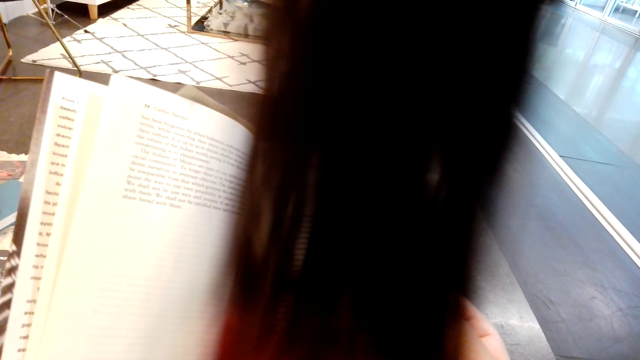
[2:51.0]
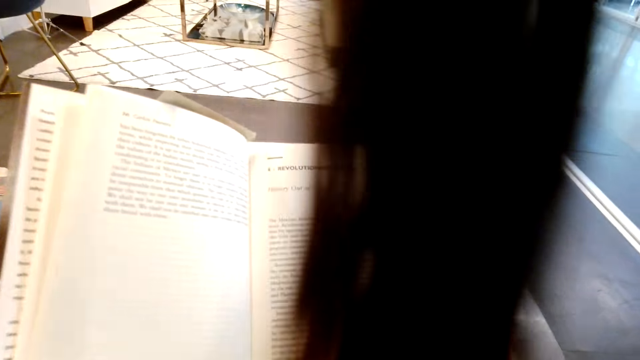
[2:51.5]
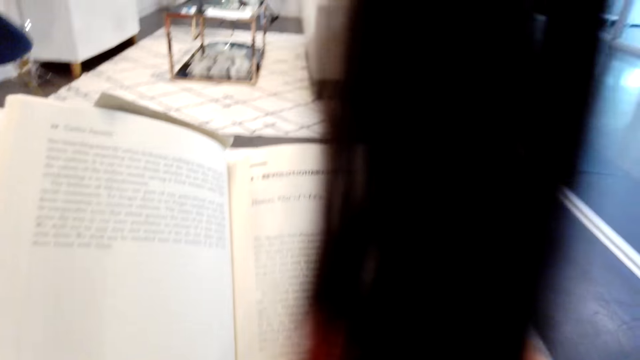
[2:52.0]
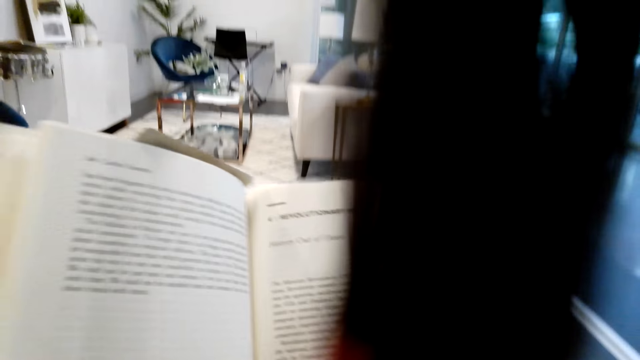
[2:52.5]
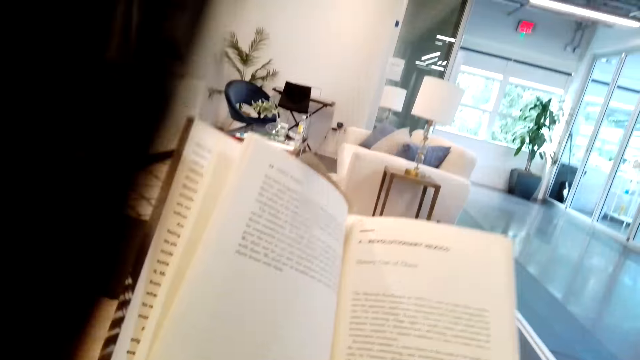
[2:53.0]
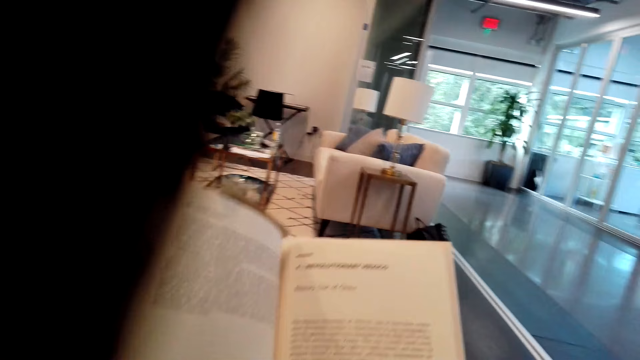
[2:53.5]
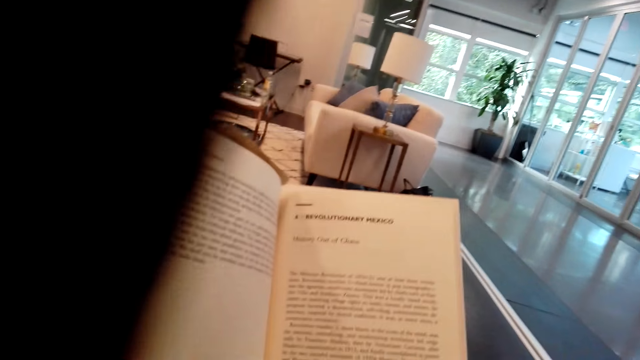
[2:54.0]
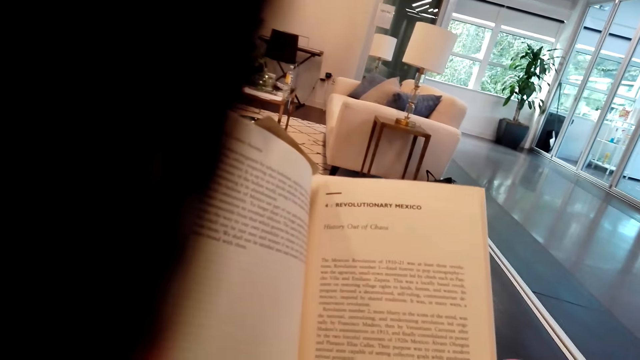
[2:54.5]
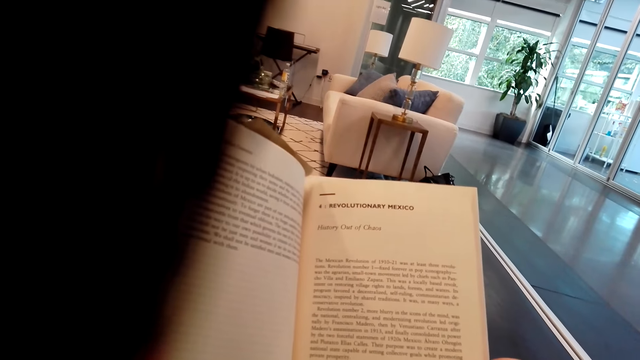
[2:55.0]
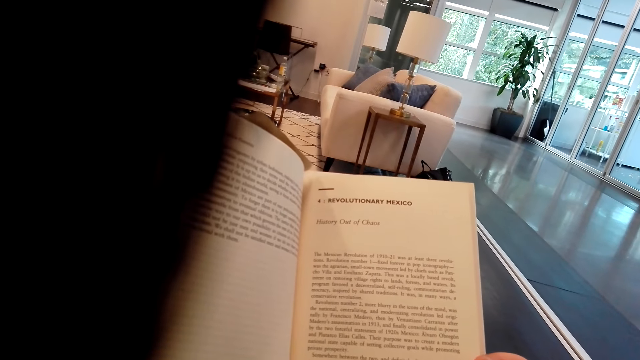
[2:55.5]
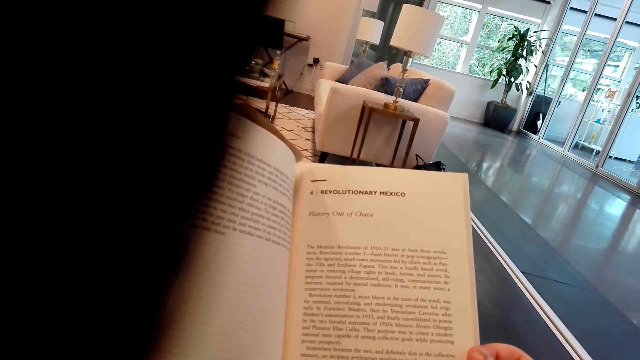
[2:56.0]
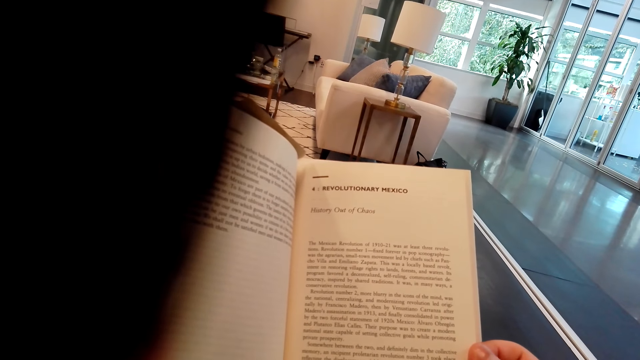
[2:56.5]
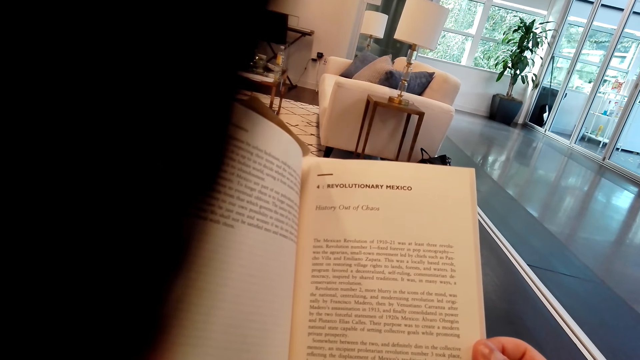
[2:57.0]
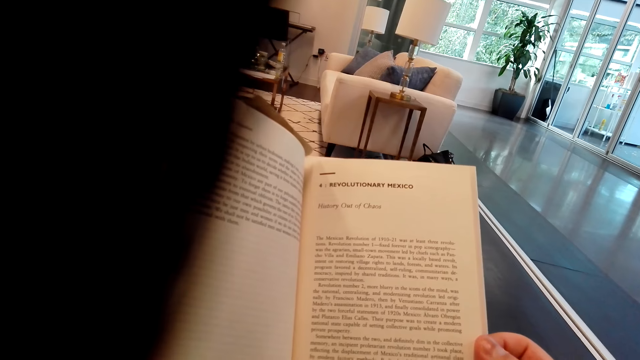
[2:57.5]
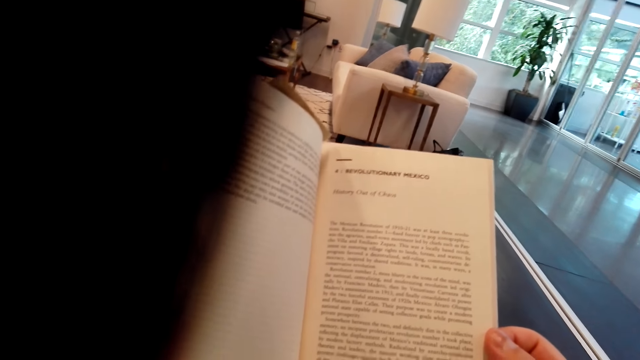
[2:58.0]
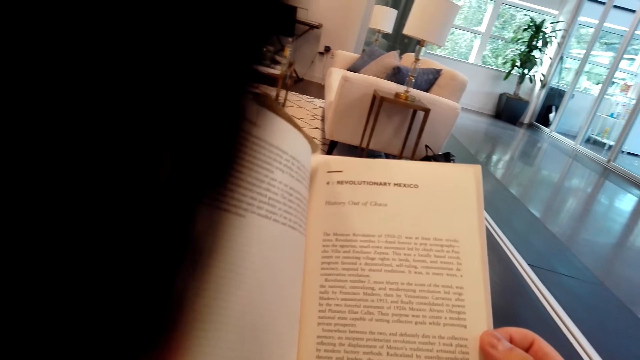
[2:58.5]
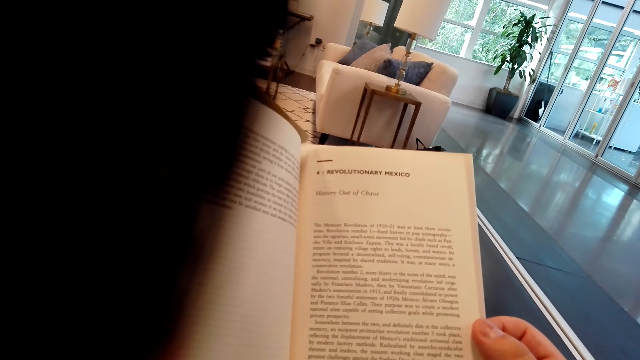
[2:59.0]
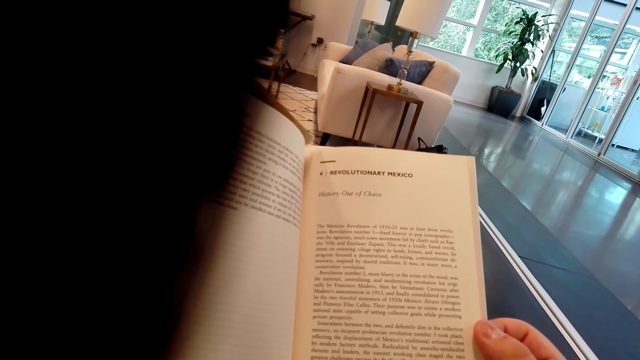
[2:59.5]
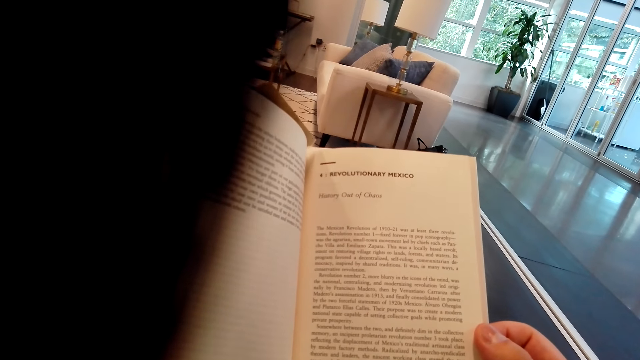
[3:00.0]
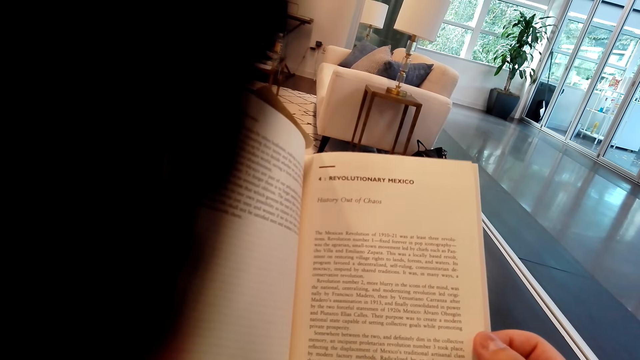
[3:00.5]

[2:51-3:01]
The camera wearer lifts the book. They peruse the book. They hold the book.

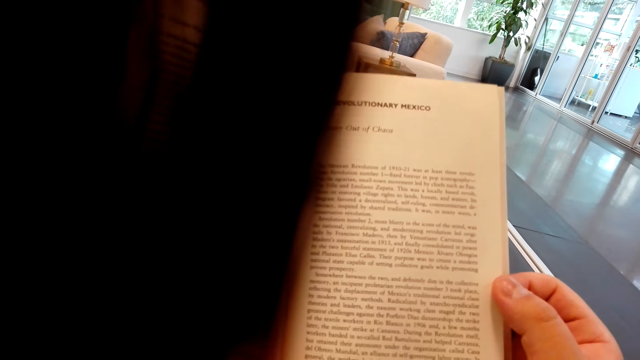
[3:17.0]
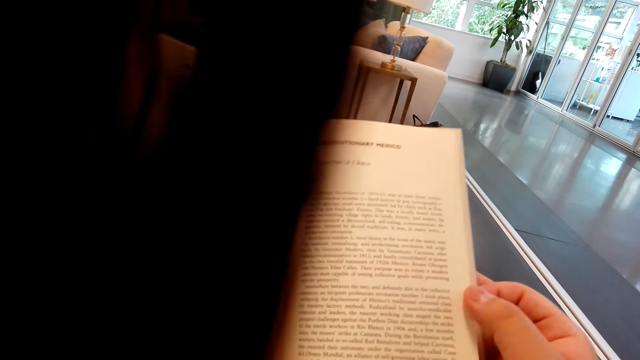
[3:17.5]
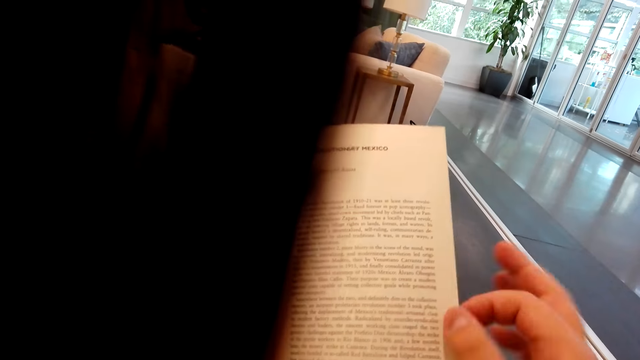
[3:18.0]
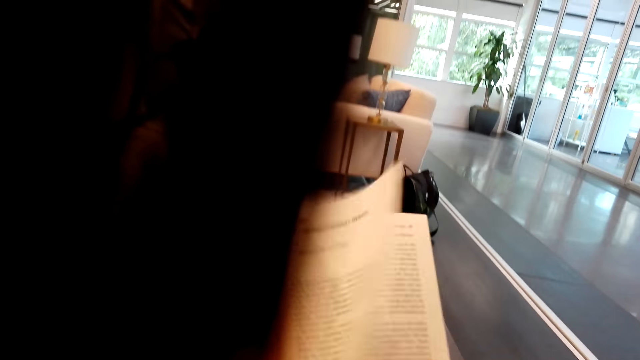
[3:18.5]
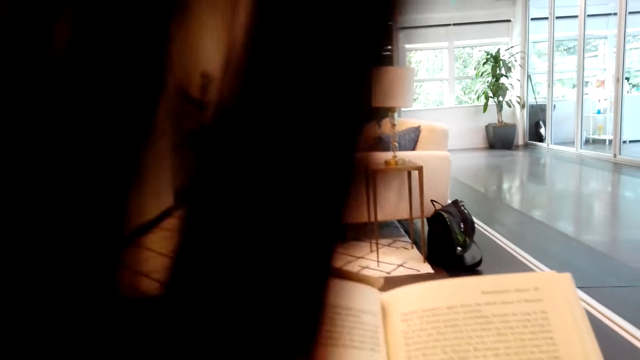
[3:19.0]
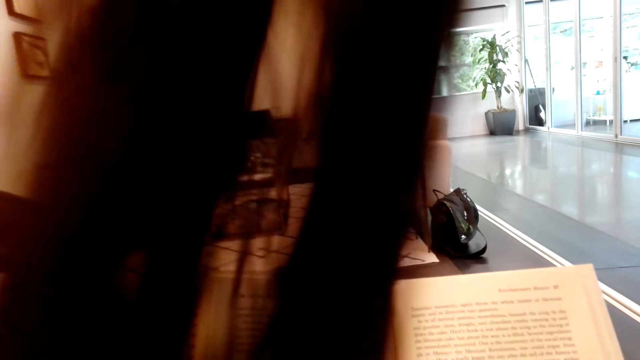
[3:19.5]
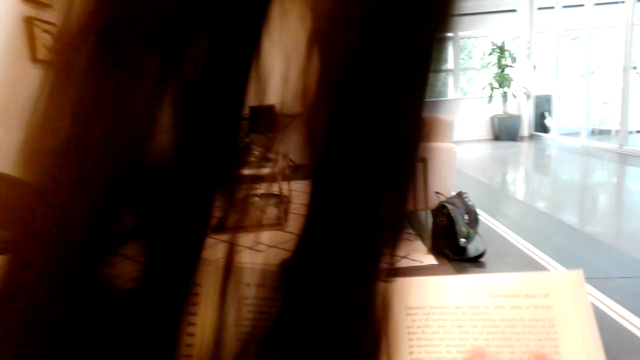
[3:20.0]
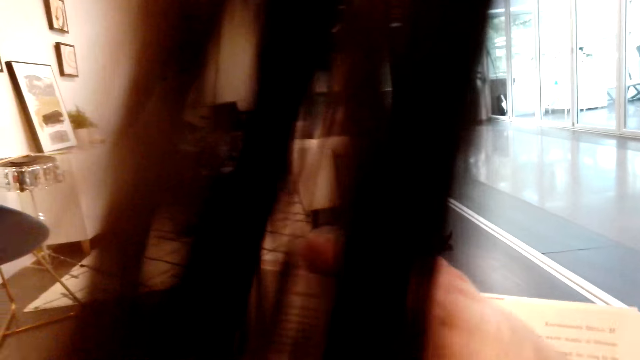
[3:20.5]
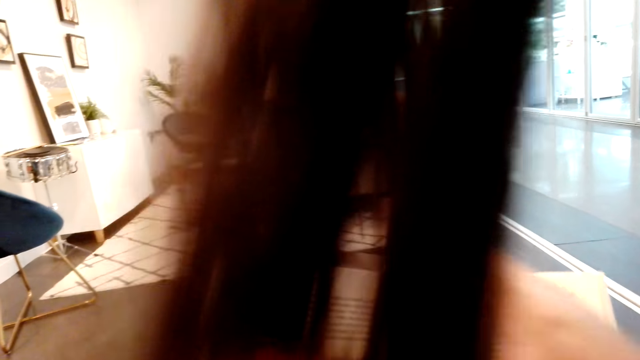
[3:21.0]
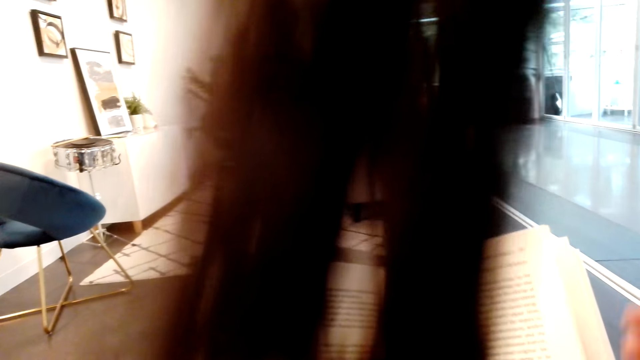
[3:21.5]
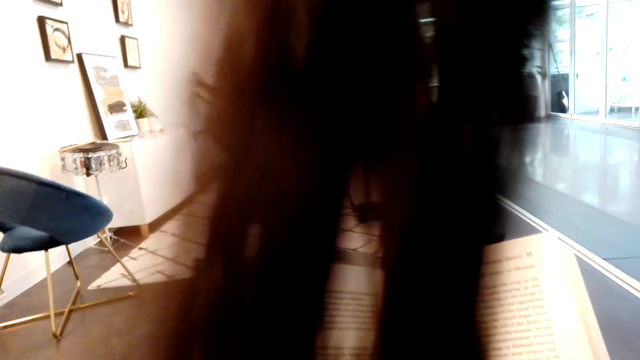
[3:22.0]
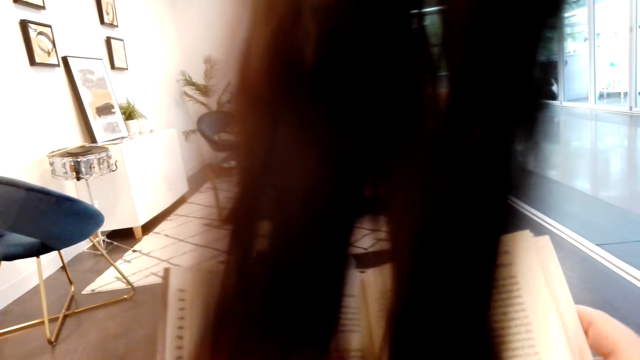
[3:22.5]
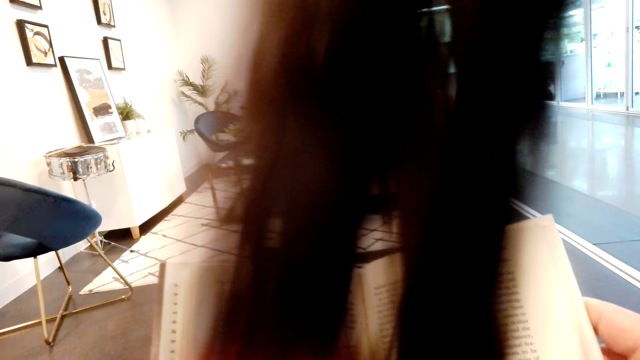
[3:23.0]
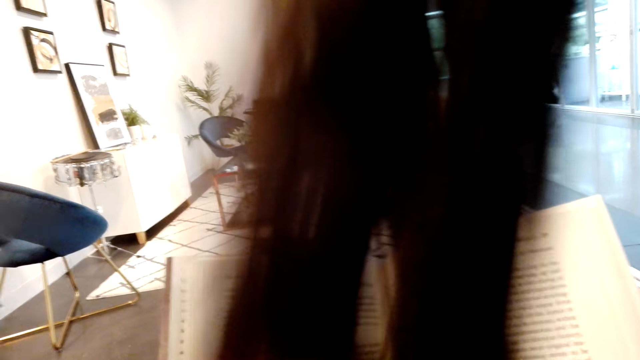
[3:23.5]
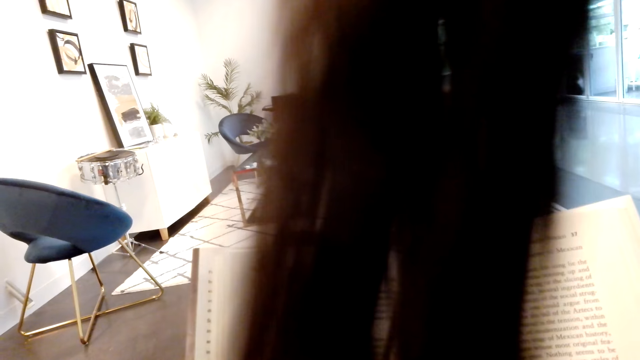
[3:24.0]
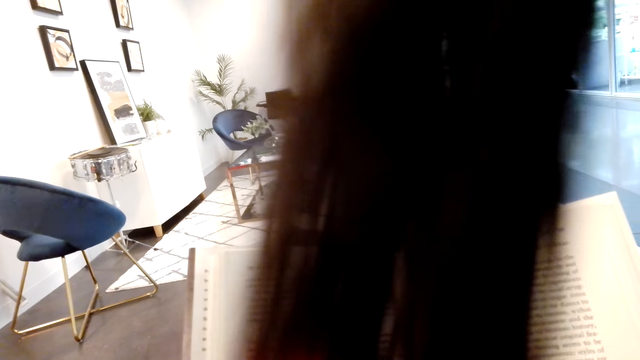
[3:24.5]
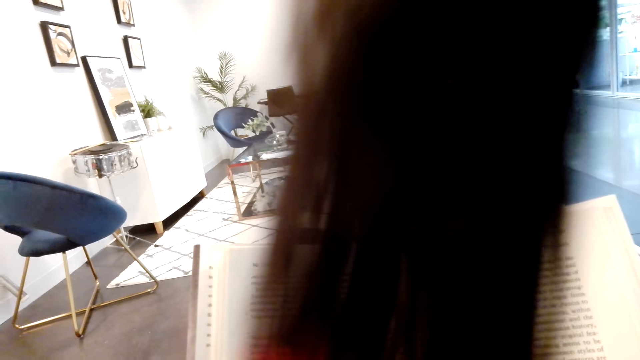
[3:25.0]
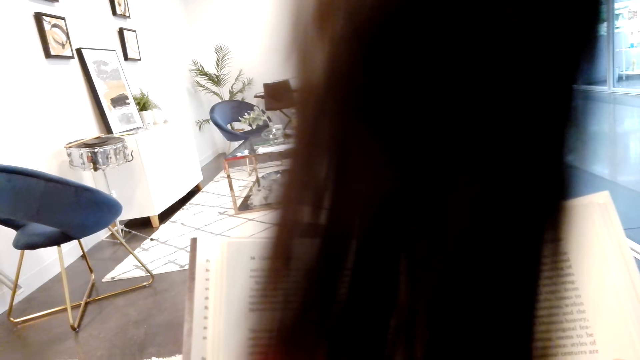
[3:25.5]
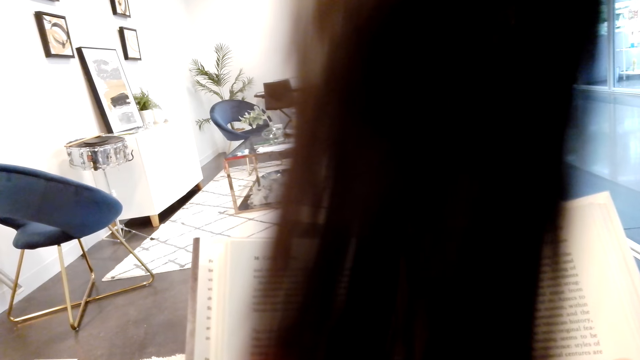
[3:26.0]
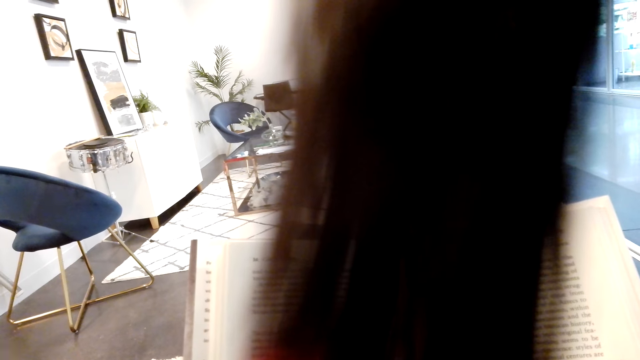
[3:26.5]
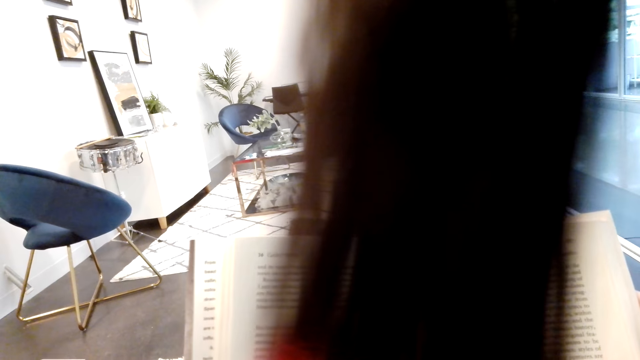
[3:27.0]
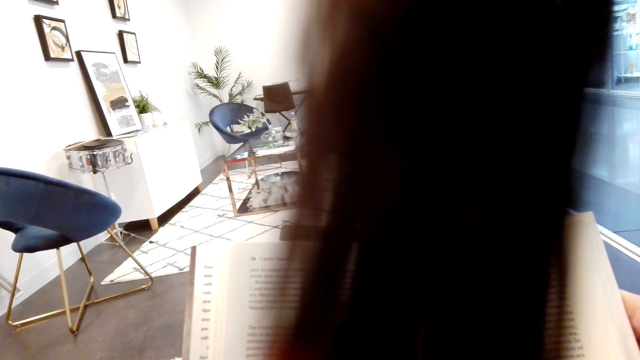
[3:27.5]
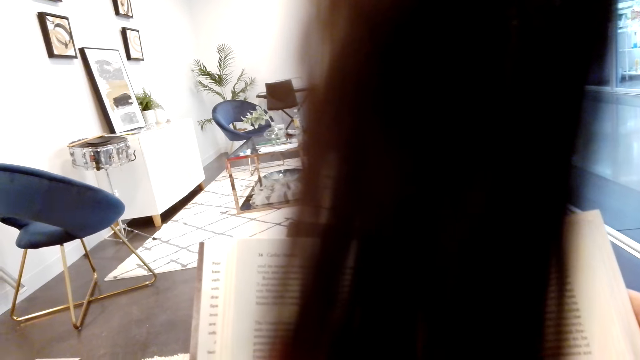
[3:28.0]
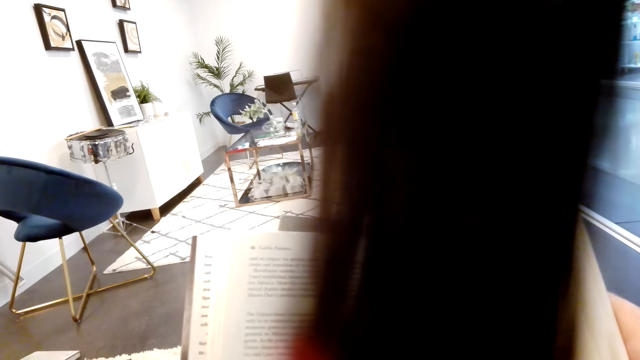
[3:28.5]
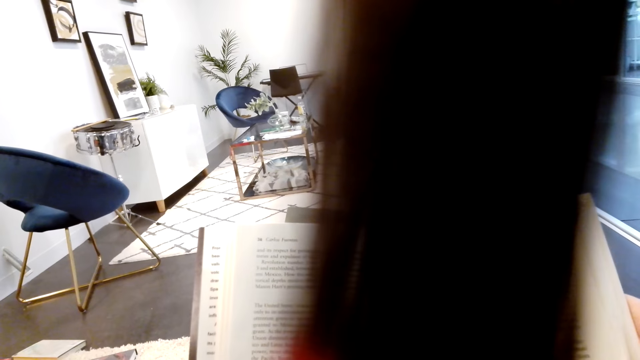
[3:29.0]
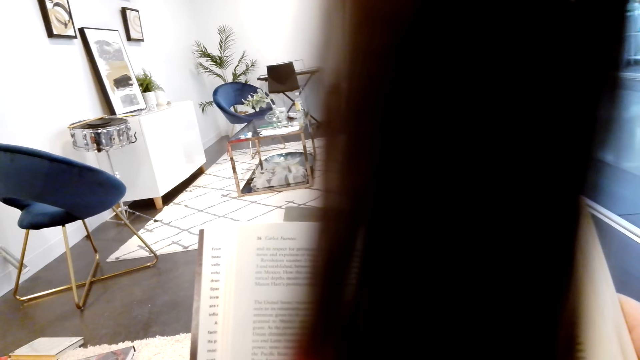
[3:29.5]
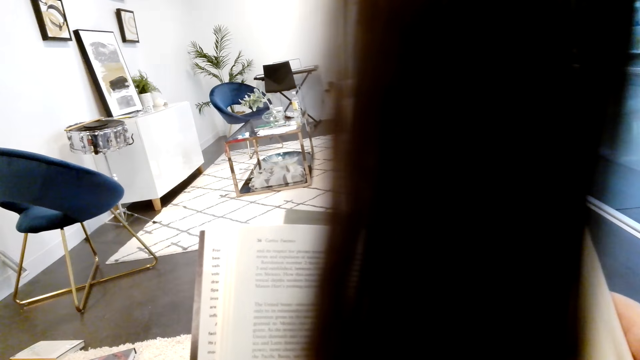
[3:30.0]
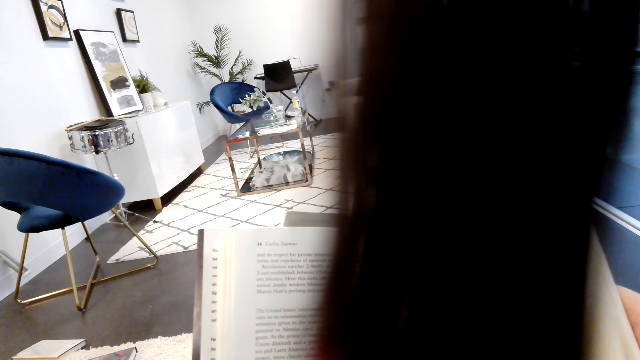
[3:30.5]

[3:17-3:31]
The camera wearer turns the page. They hold a page of the book. They hold the book.
